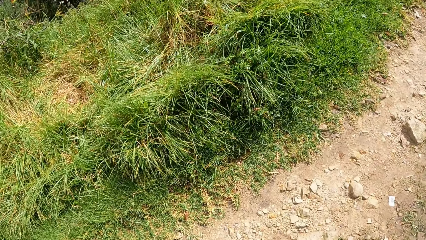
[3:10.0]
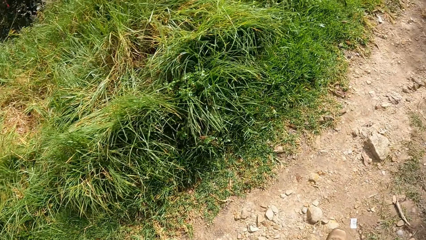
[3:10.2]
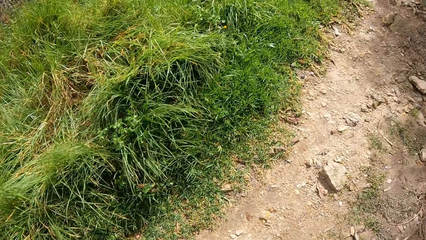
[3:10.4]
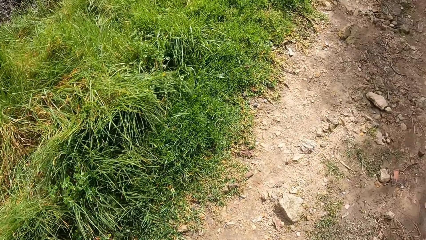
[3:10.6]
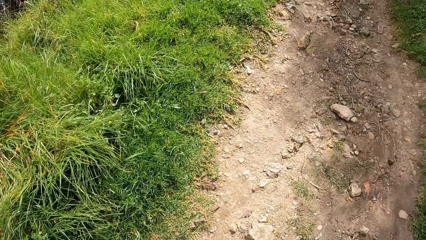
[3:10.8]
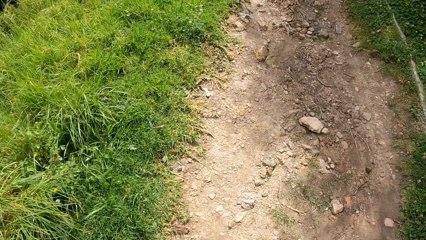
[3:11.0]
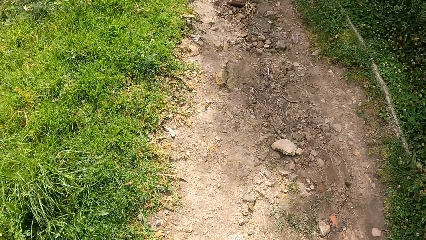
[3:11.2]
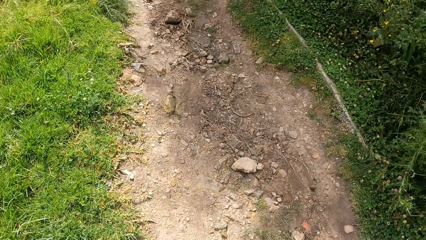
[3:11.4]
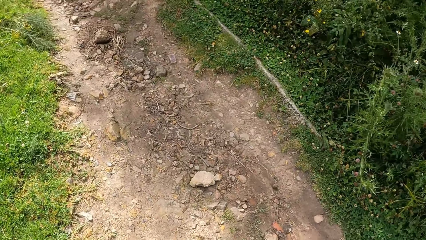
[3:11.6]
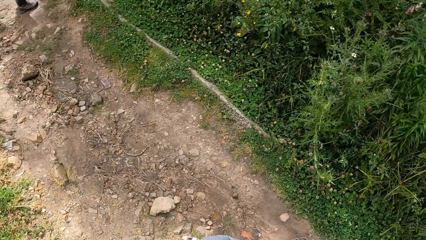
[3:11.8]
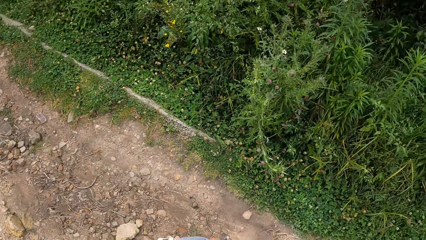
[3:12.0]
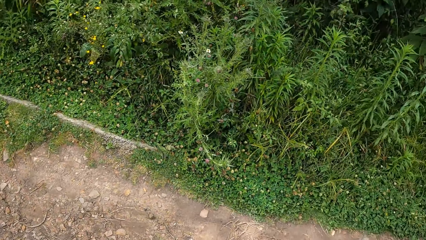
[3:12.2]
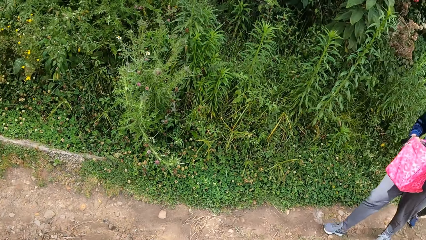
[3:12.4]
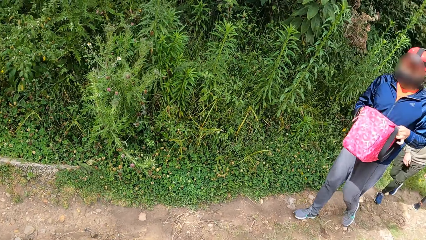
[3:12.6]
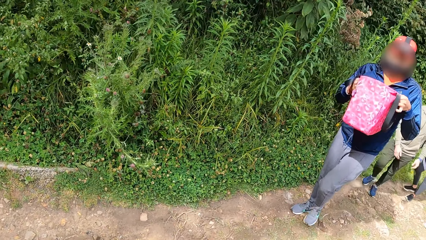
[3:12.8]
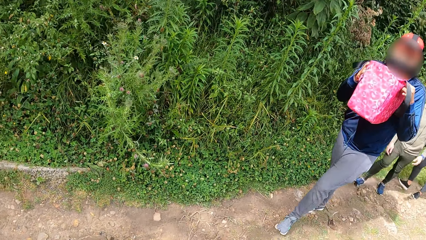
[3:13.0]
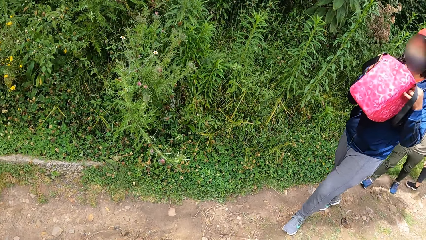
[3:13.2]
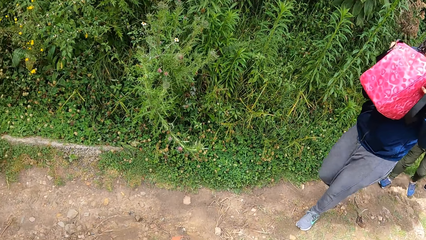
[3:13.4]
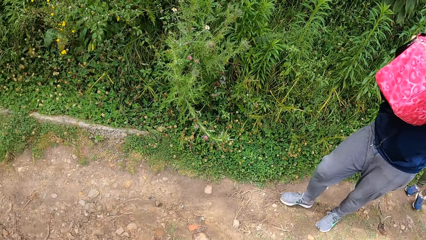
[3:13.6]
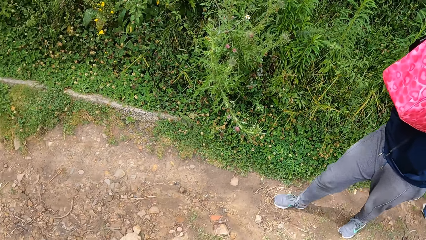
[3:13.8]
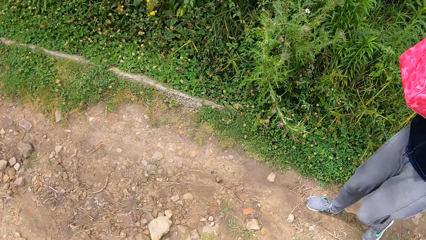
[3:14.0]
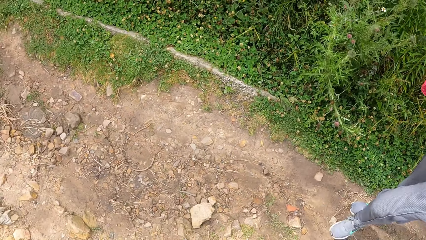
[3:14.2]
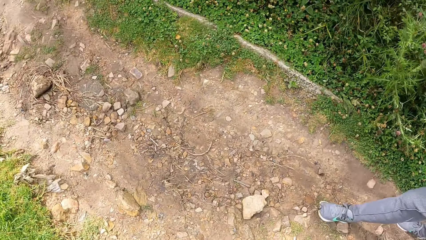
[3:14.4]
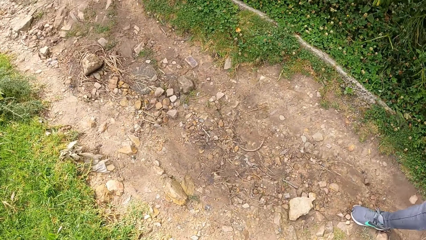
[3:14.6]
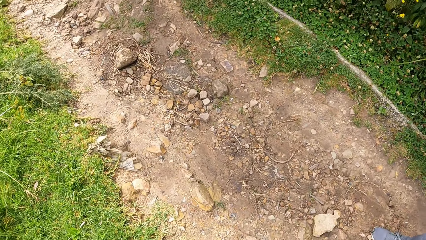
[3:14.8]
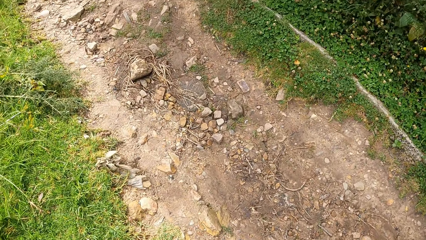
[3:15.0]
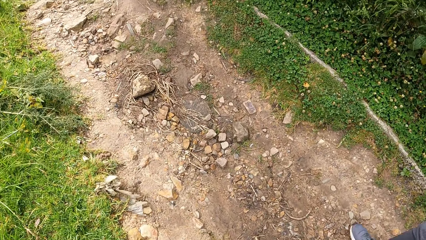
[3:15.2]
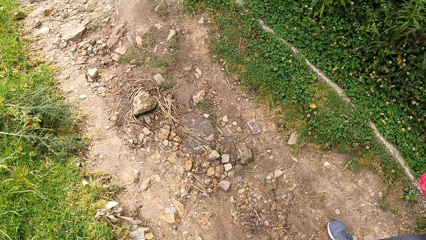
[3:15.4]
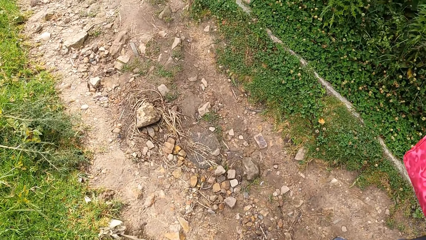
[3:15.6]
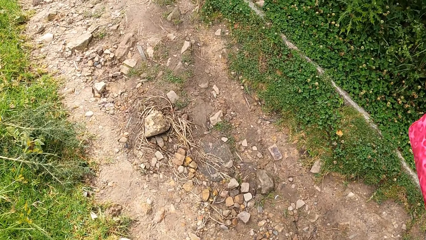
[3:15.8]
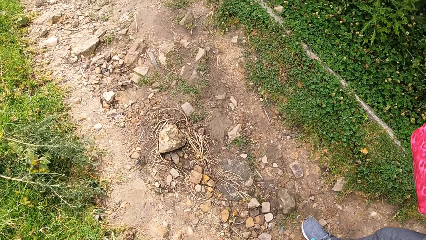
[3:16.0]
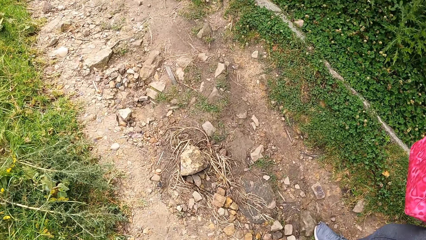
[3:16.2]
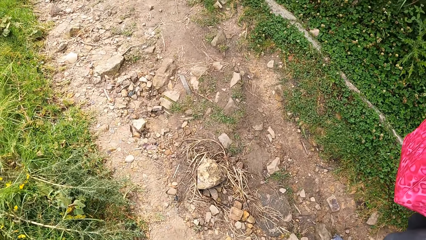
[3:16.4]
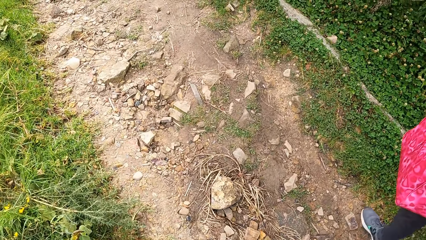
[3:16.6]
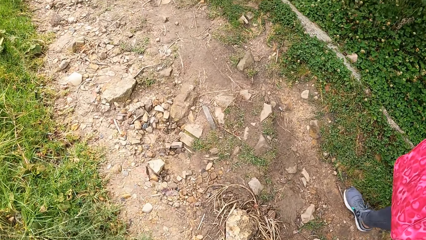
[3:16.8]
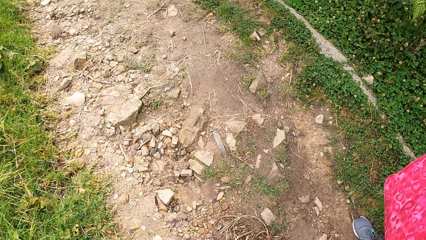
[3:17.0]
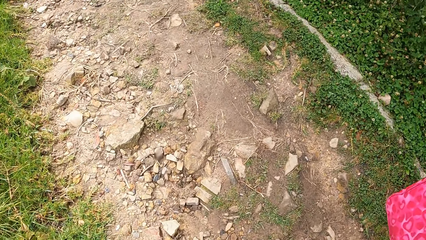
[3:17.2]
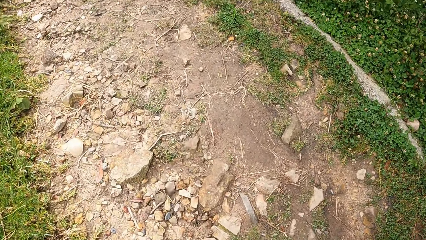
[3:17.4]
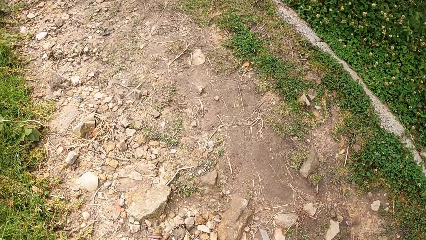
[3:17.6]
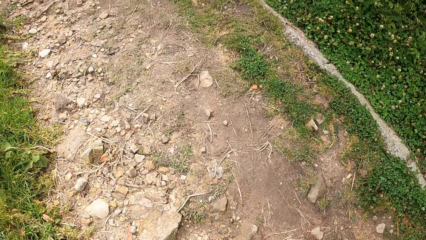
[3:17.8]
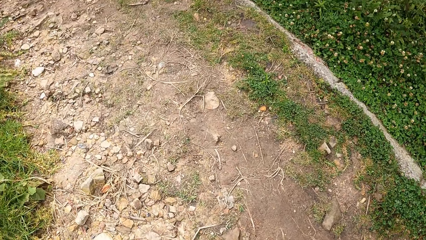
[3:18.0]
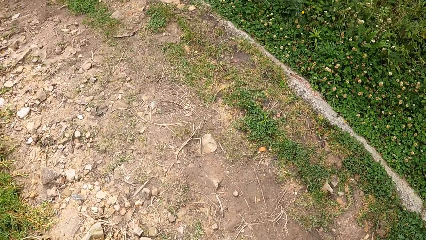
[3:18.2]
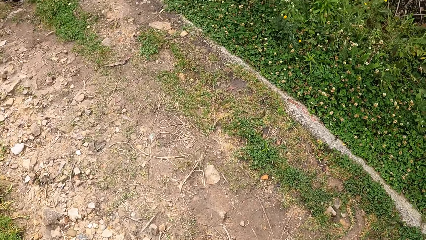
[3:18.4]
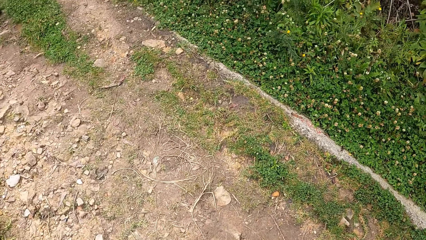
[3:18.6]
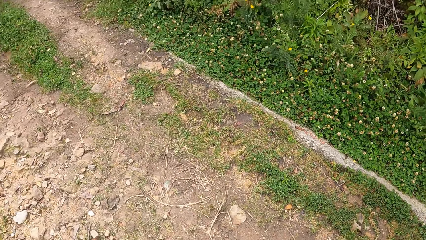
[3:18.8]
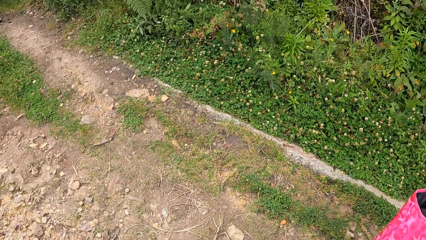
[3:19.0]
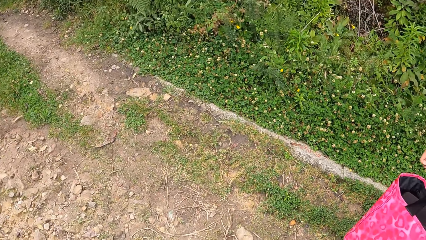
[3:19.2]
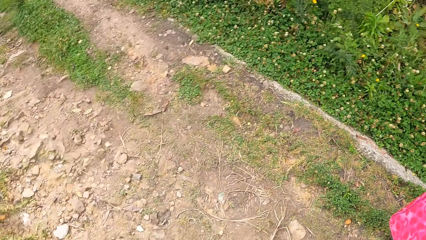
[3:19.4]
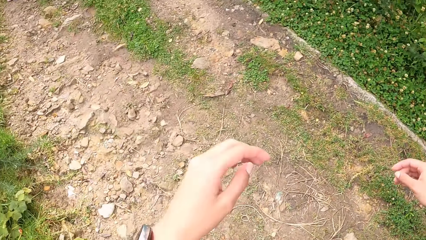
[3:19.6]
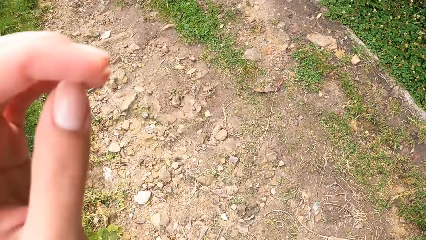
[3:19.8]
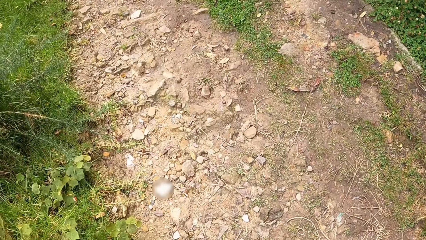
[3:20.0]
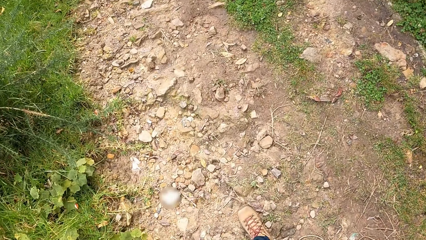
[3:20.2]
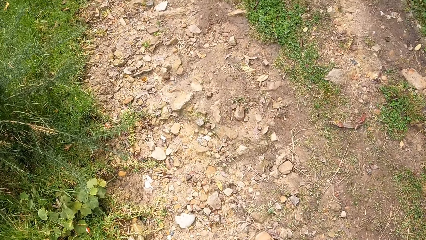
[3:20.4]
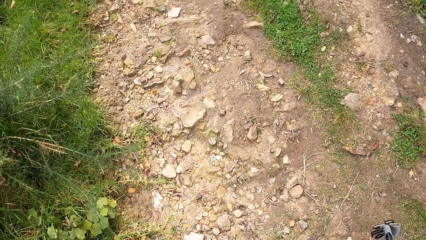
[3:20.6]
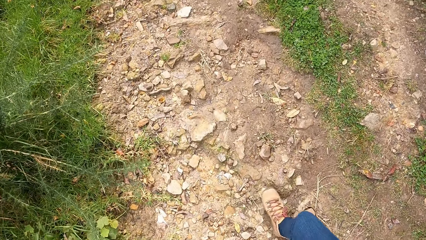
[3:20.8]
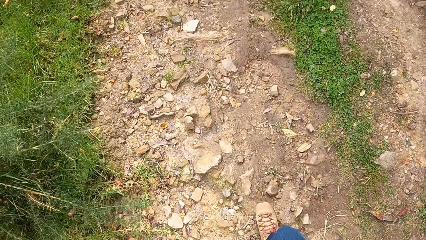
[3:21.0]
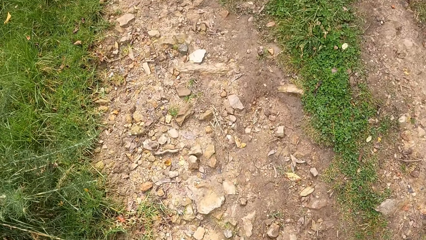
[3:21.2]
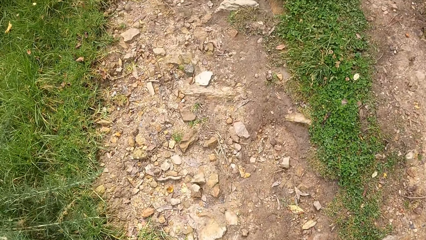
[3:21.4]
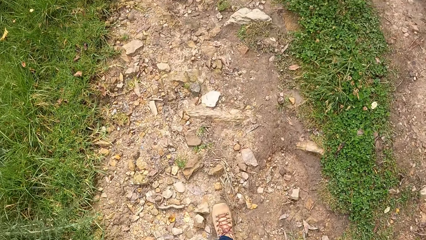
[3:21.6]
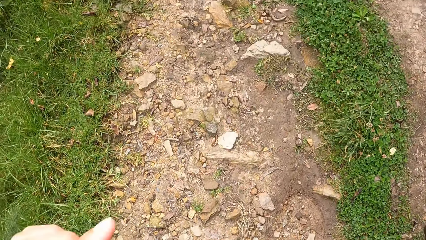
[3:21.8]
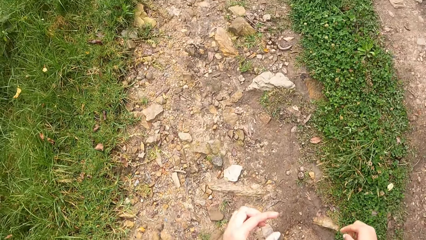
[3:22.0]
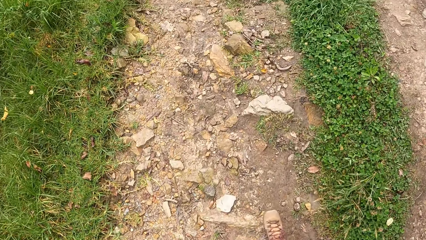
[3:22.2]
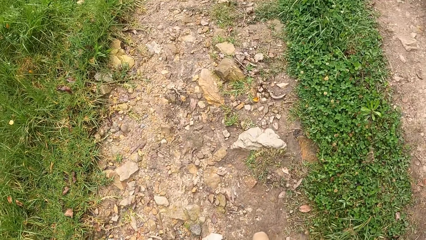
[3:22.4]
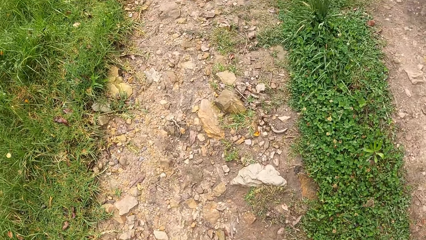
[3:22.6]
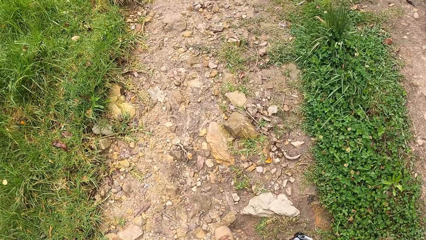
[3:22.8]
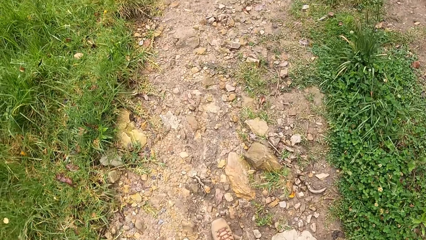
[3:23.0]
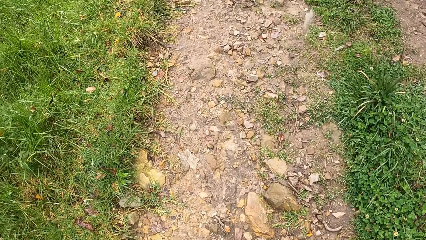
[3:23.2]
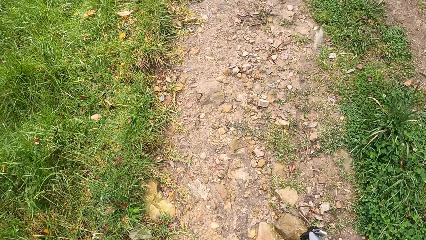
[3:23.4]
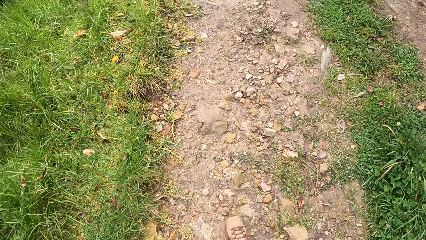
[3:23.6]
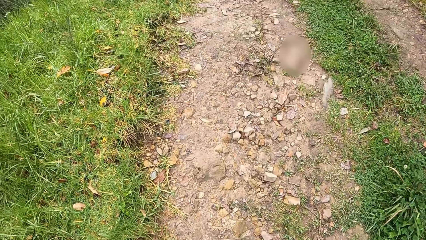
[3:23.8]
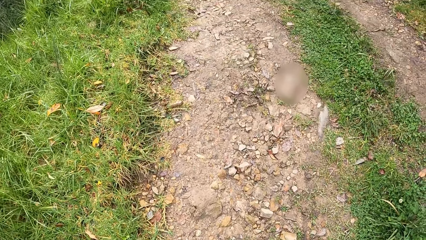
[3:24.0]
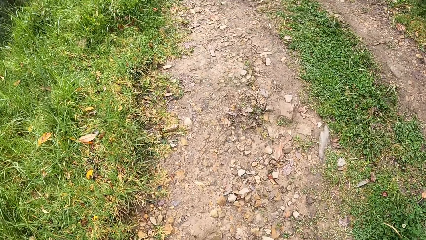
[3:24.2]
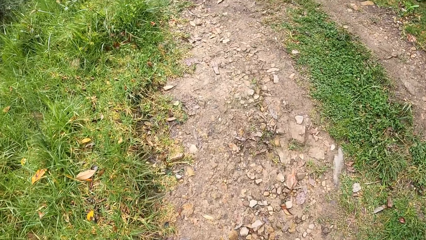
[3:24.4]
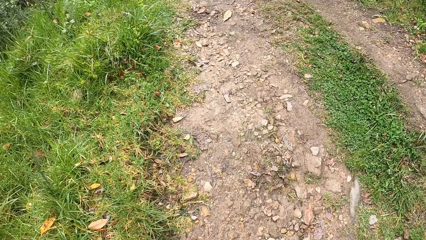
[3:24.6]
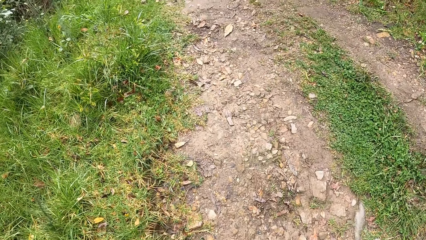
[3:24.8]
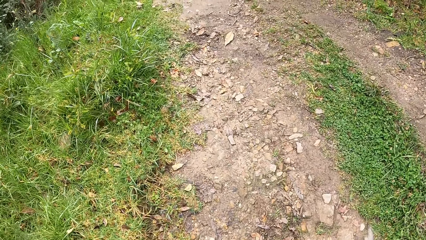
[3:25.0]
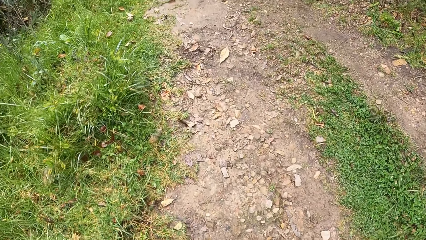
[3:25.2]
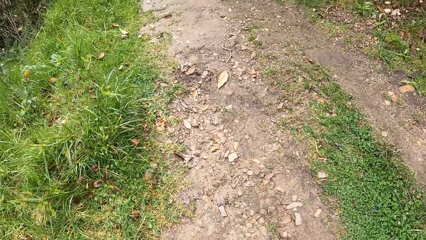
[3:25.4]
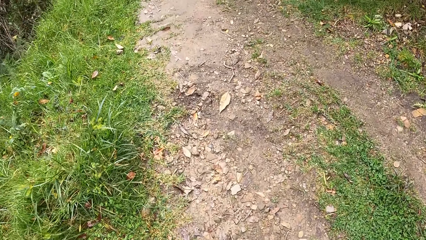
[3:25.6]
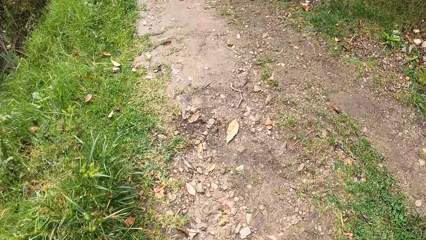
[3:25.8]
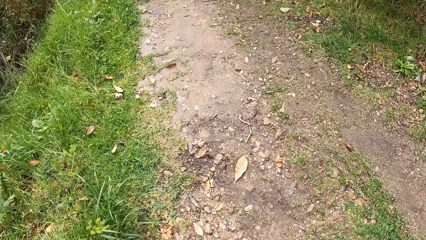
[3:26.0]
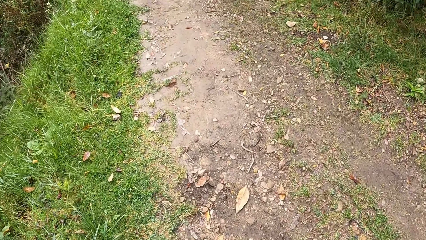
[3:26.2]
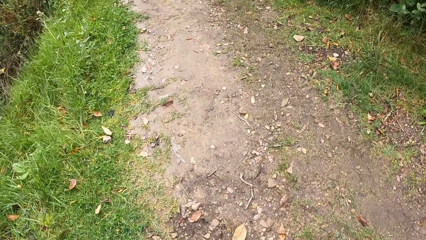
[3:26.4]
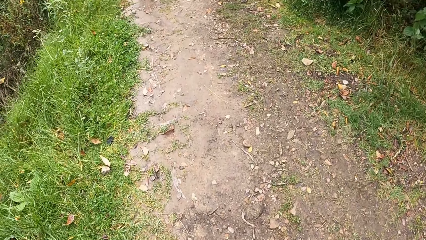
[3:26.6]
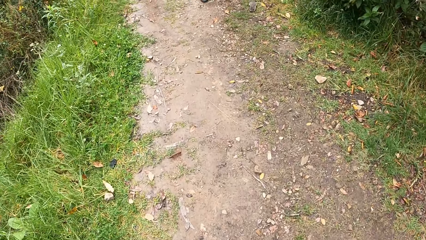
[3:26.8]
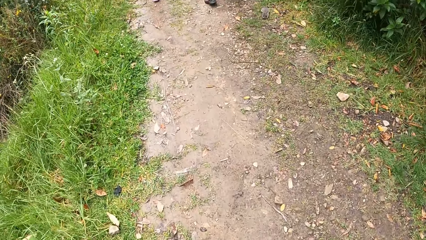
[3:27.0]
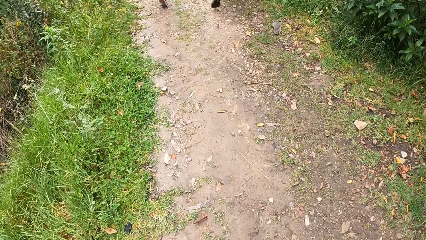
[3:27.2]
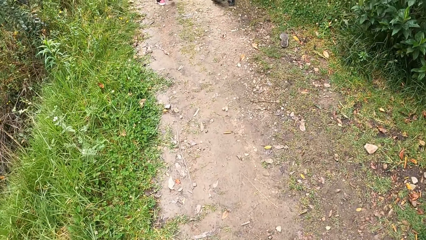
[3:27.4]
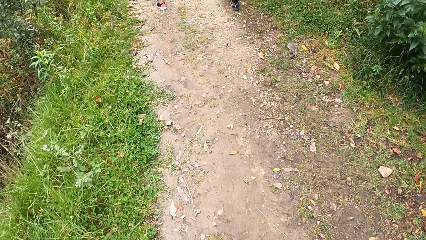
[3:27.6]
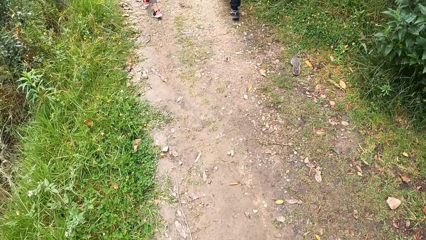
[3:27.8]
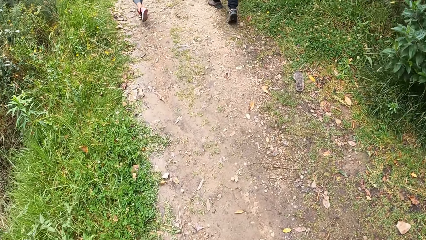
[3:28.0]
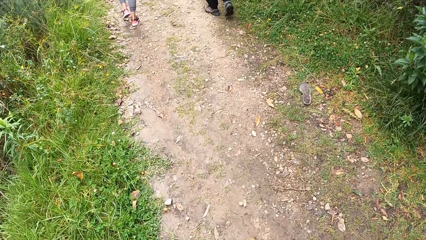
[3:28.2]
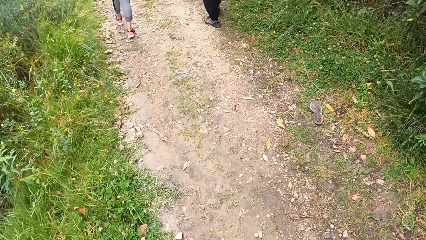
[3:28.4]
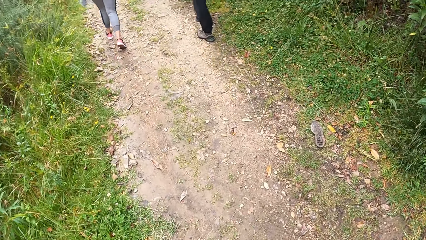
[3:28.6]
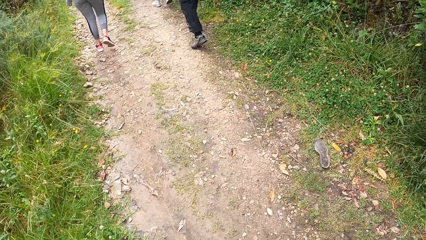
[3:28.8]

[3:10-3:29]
The man carries the handbag with both hands. The man holds the bag. The camera wearer raises the hand.
